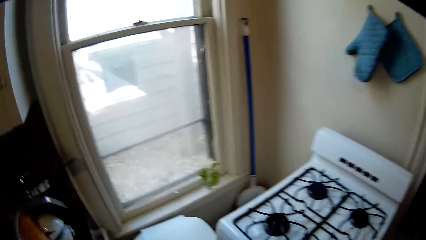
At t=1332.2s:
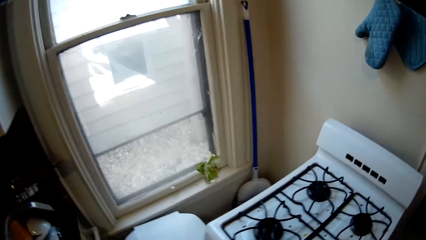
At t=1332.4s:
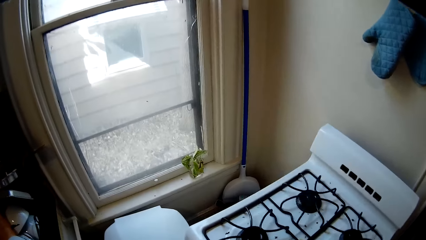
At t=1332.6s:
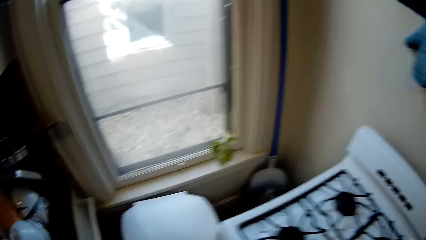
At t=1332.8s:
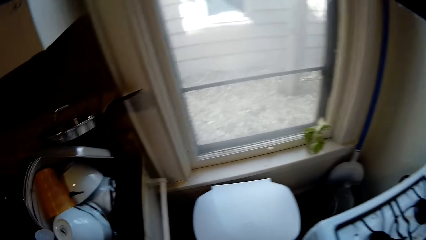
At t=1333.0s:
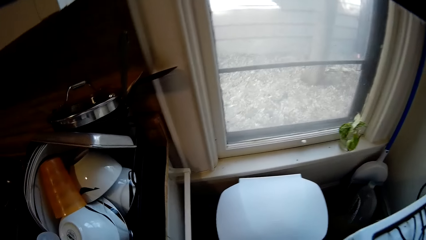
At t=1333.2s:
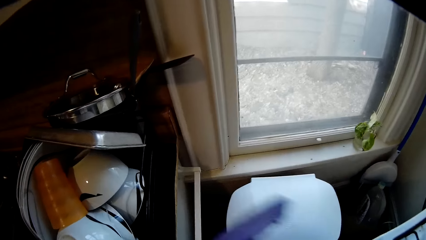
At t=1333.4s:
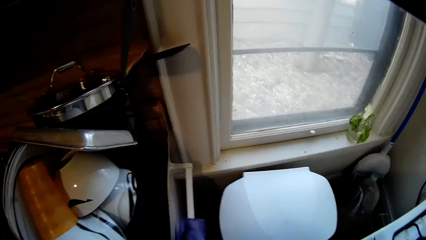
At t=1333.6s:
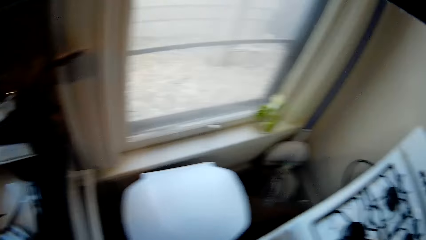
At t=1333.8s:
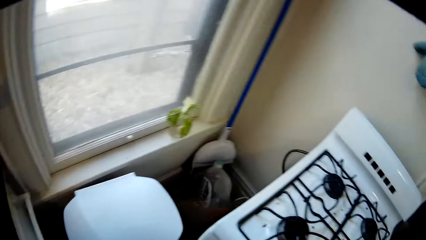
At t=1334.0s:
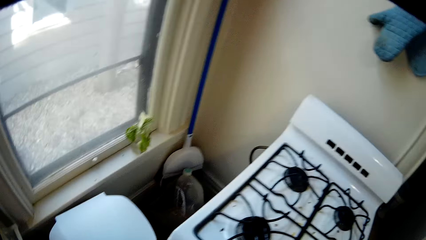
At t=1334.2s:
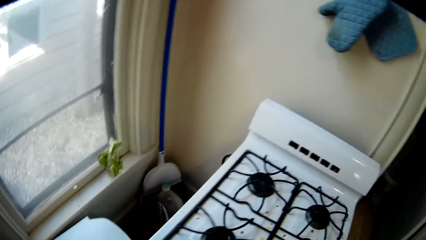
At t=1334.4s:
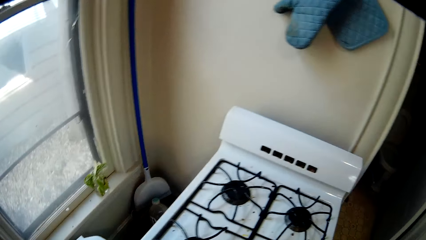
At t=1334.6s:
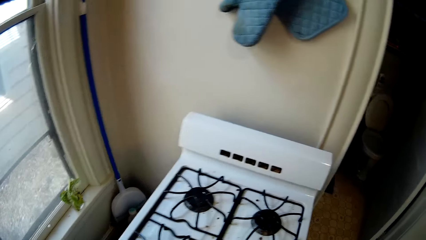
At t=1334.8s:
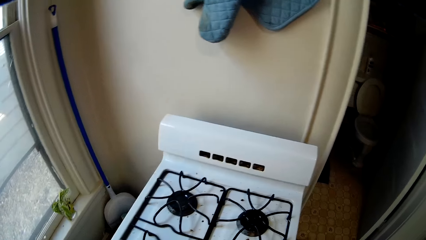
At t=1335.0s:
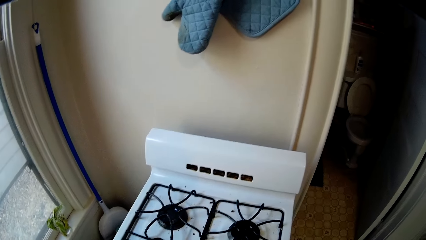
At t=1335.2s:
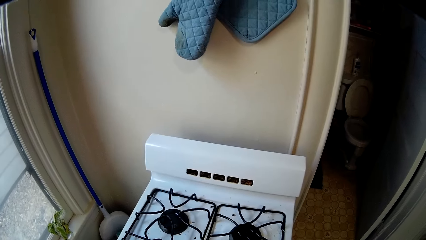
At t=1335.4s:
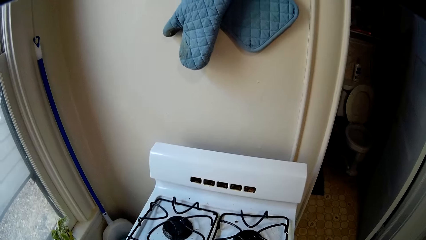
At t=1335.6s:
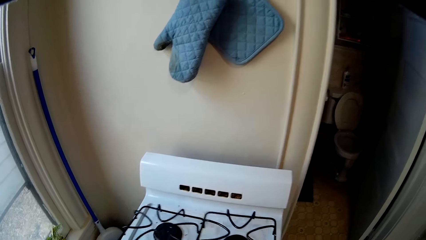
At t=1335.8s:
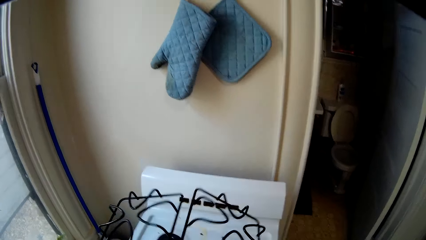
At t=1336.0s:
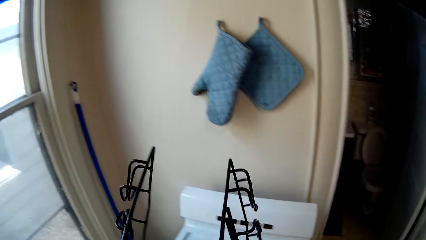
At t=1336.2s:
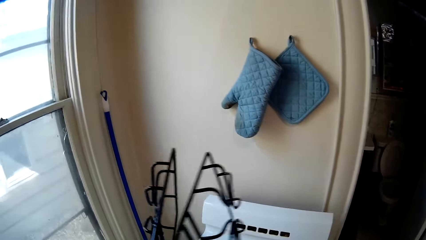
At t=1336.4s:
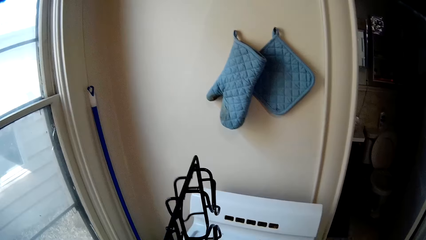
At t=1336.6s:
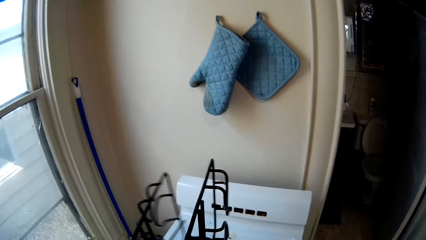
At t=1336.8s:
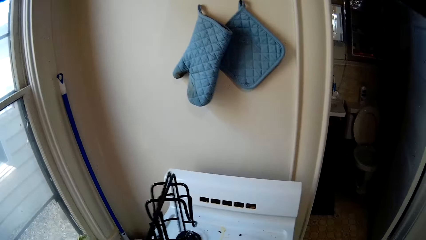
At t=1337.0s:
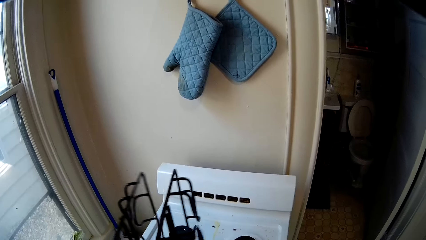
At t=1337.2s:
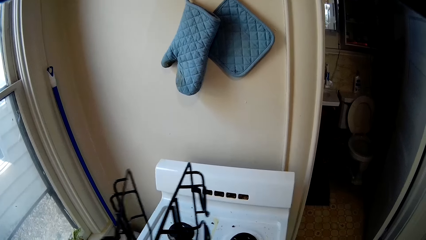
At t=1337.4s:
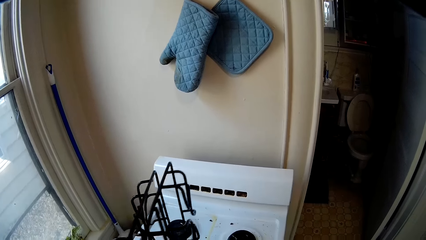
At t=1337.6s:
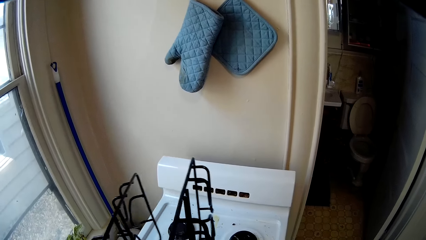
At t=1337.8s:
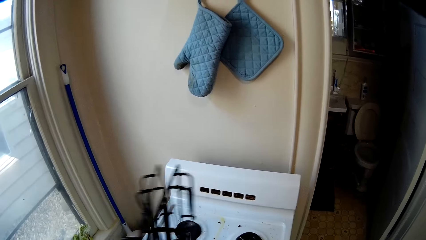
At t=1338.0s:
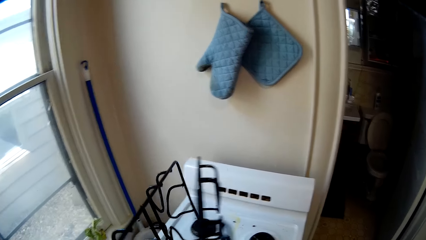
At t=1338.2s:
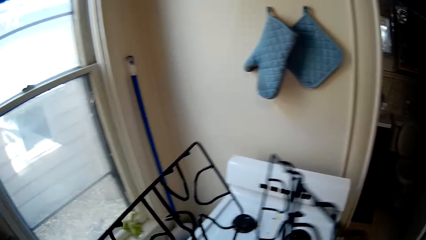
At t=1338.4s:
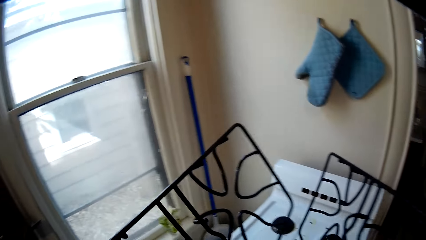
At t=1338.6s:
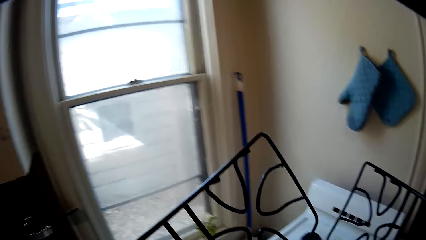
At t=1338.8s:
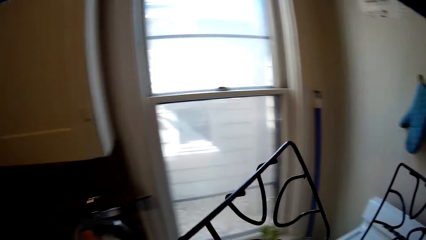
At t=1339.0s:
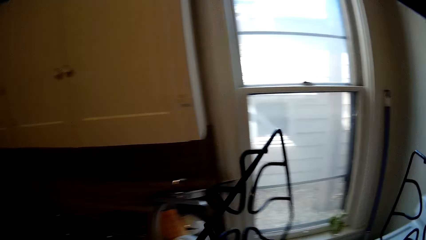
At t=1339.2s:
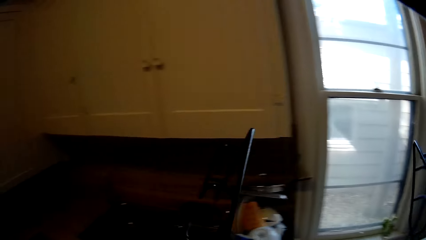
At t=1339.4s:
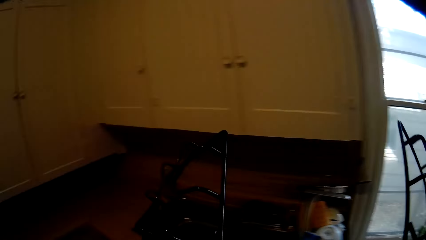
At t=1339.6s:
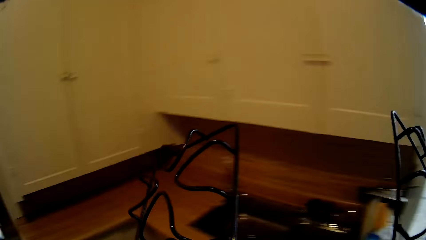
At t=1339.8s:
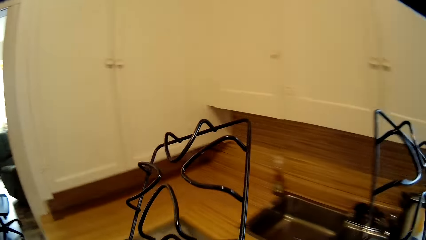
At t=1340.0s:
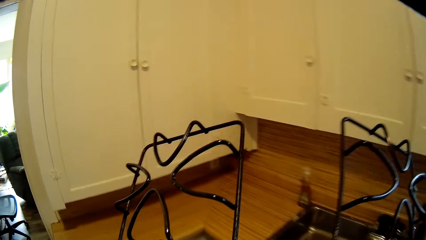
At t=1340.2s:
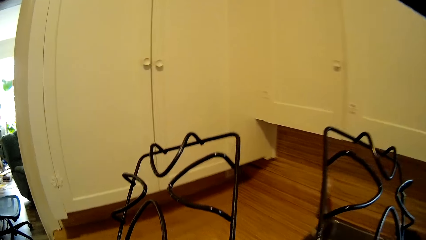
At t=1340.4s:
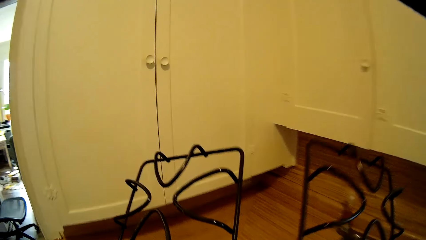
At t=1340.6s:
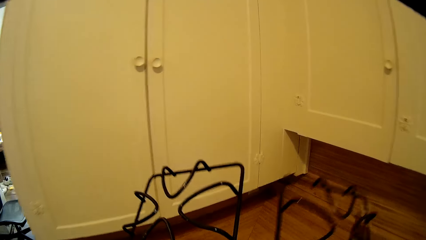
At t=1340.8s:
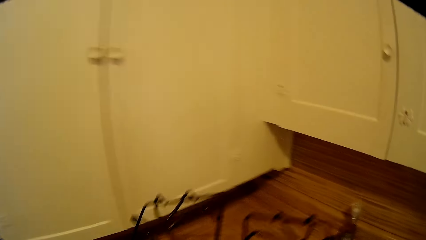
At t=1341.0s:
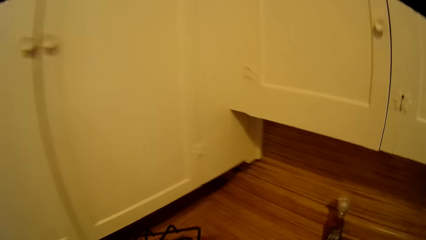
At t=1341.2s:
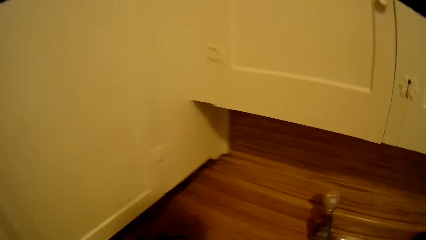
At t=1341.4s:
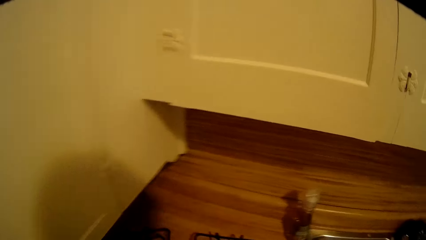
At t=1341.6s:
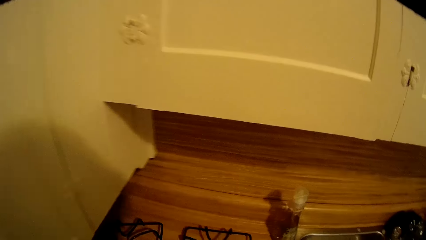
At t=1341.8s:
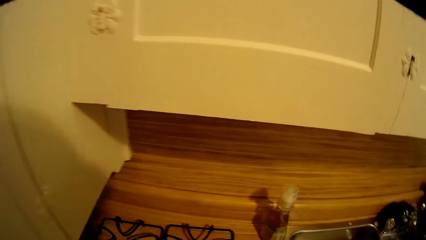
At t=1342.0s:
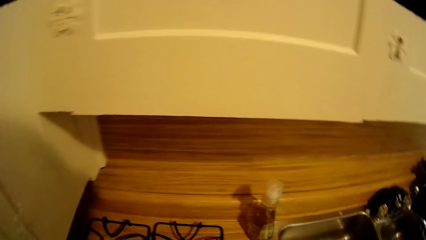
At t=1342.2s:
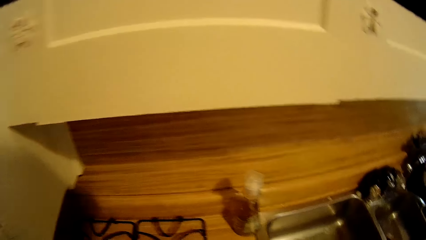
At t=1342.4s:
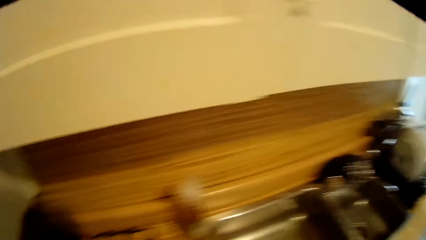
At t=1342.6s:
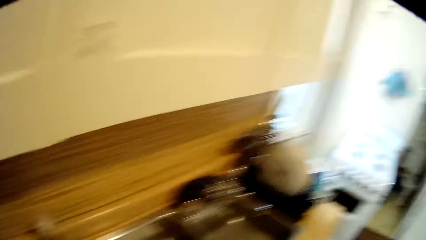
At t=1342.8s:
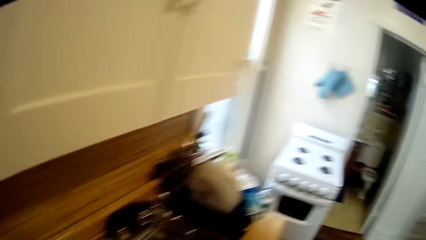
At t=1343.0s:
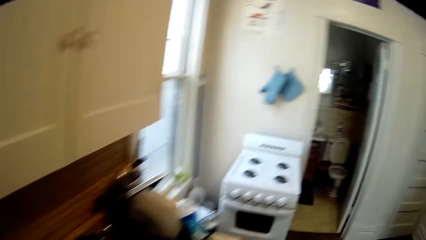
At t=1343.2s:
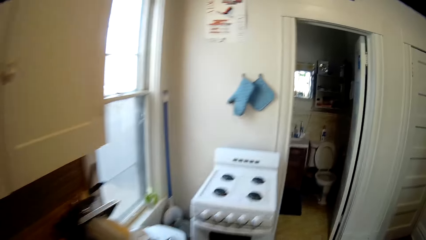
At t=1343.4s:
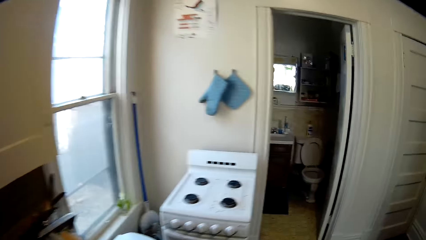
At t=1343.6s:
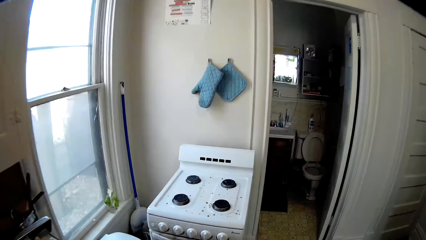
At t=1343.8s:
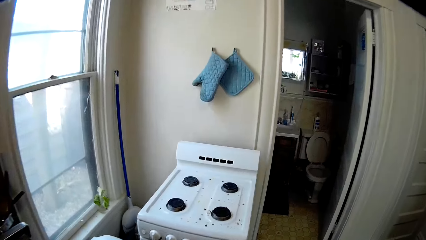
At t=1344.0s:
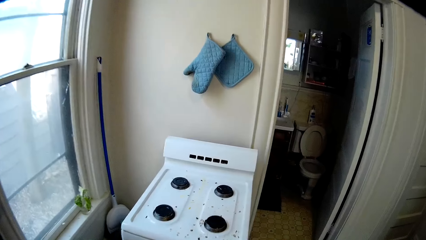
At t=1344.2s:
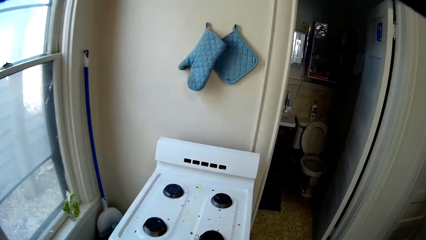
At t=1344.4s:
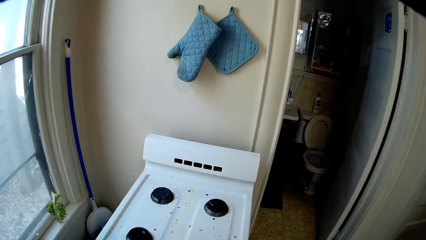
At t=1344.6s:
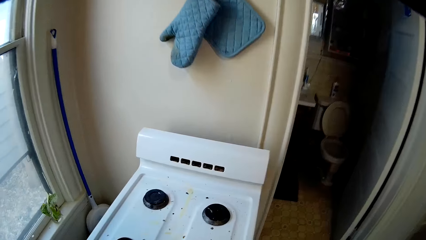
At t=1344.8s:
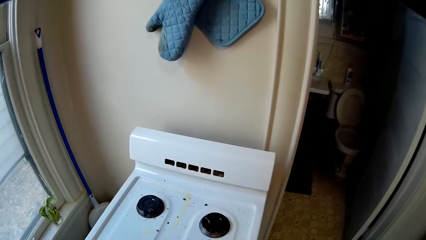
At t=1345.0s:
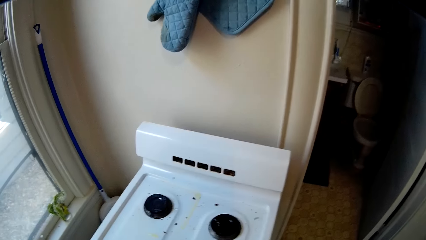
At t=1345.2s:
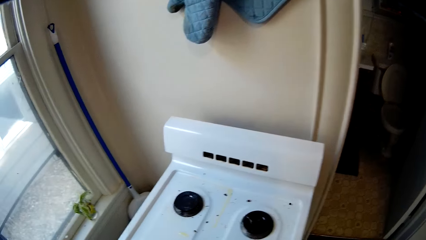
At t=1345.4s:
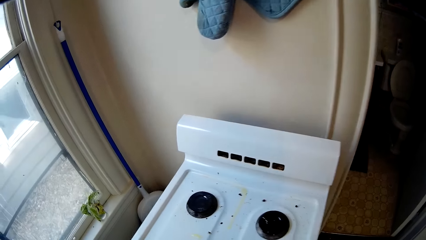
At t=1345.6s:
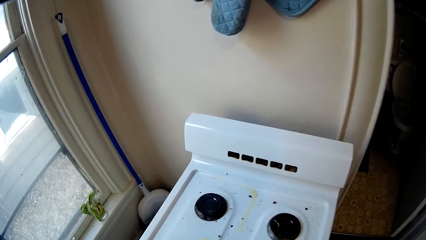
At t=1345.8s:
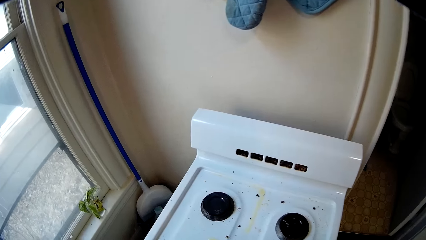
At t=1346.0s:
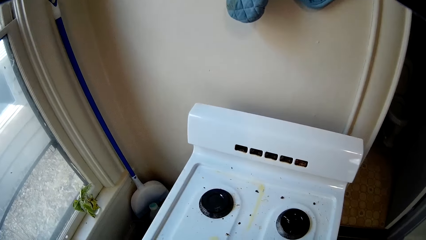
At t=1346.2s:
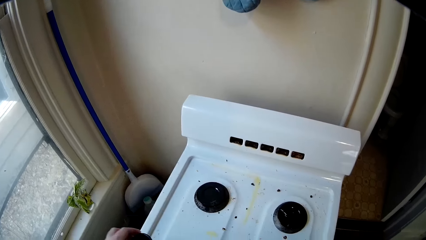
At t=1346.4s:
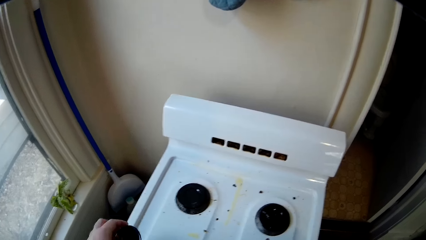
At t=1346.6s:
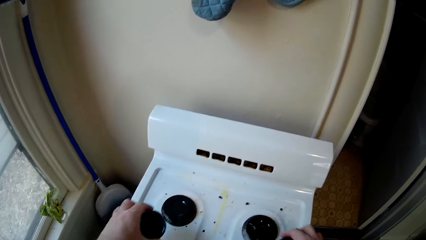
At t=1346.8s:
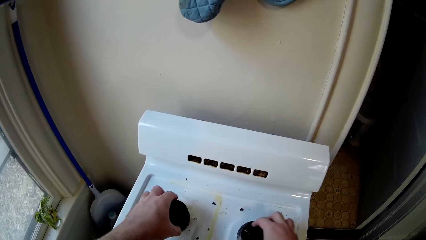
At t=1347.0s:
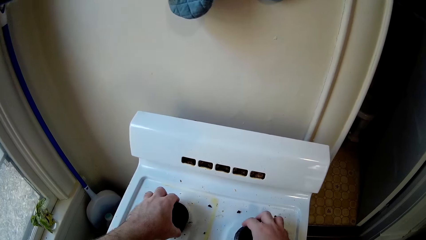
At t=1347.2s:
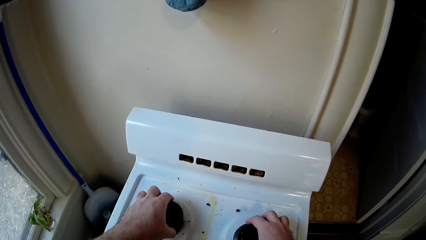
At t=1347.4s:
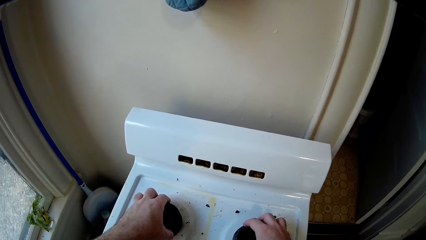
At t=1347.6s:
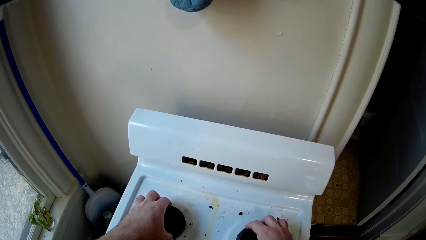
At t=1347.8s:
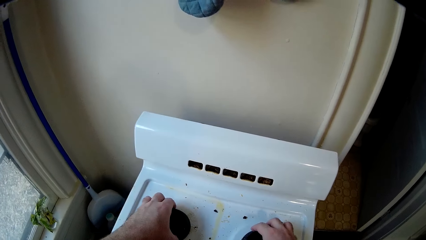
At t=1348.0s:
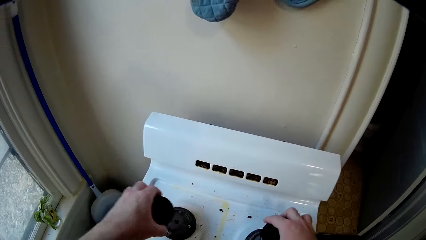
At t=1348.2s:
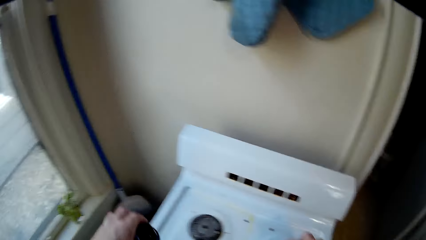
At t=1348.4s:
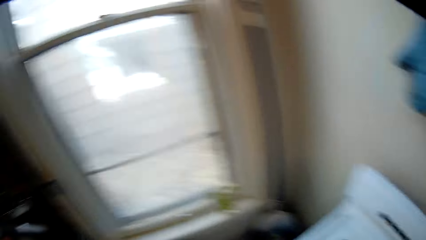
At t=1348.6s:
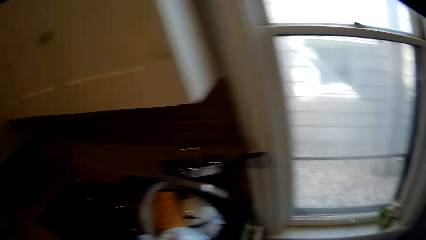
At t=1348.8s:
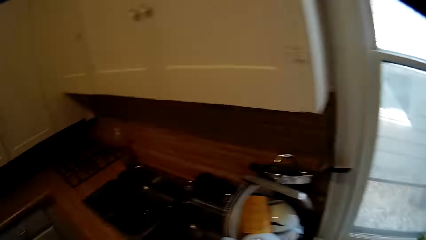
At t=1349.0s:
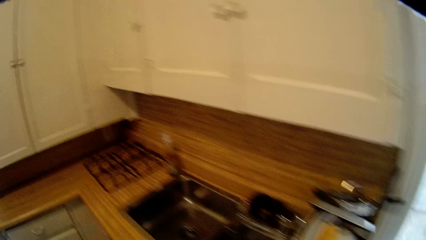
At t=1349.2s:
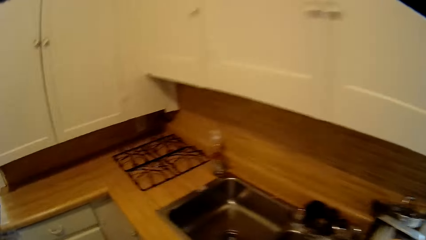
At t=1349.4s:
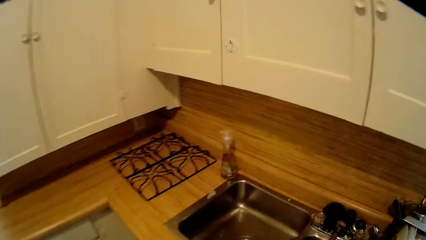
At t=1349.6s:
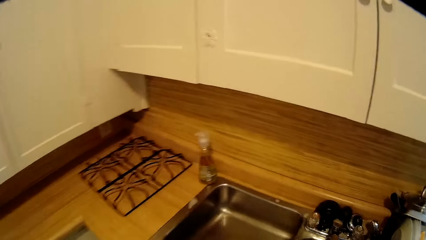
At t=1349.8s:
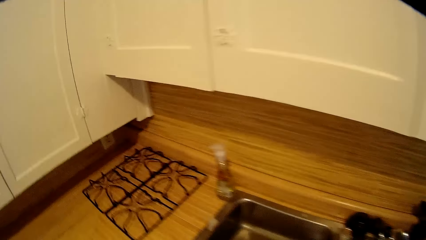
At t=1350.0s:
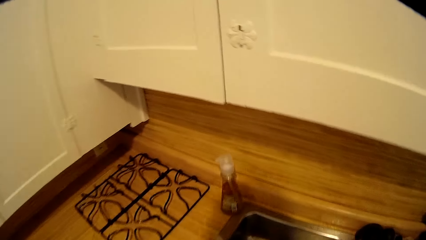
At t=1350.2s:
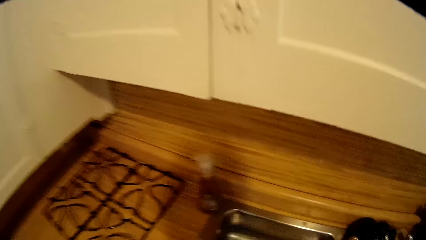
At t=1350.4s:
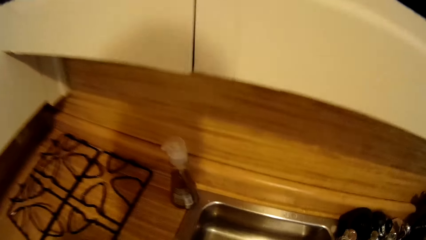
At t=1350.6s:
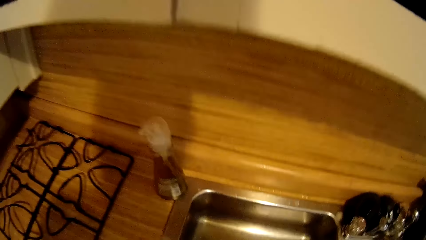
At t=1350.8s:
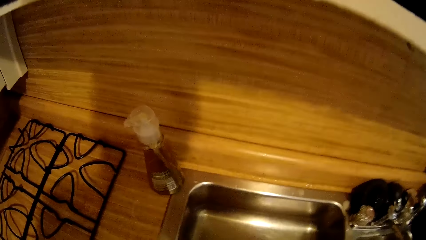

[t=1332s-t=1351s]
The camera wearer hangs the kitchen towel on the side of the cabinet. They move around. They pick up the cooker iron grid. They hit the cooker iron grid together. They move around. They put the cooker iron grid on the countertop. They move around. They pick up burner cups on the gas cooker. They move around.
